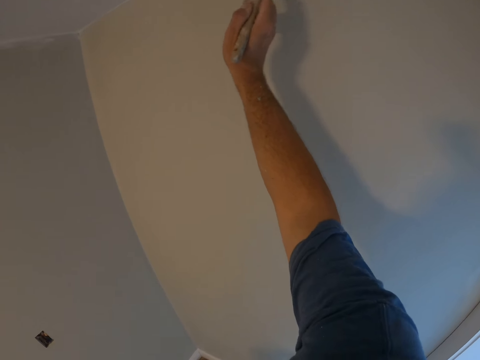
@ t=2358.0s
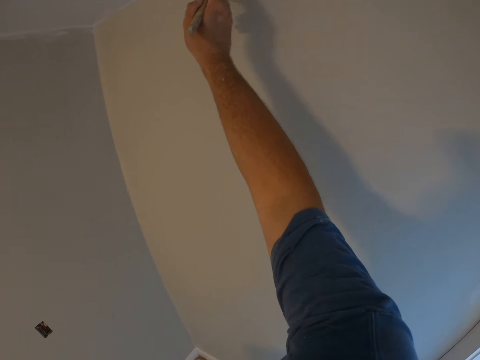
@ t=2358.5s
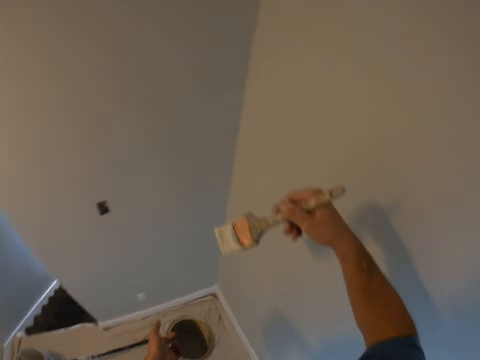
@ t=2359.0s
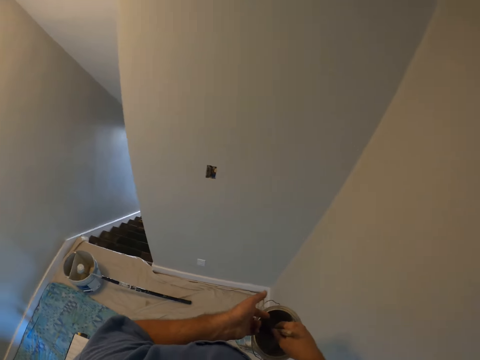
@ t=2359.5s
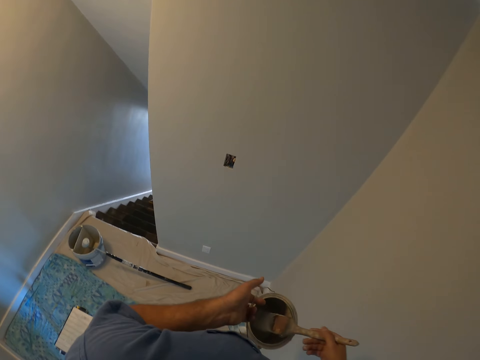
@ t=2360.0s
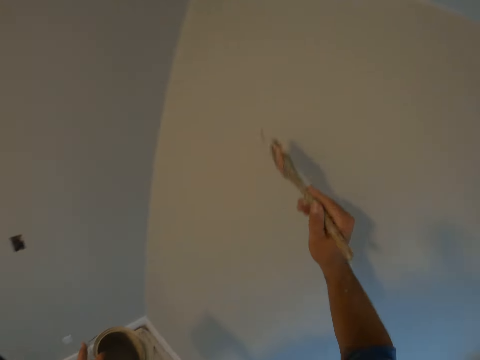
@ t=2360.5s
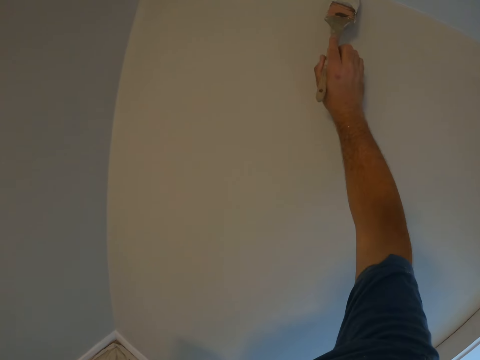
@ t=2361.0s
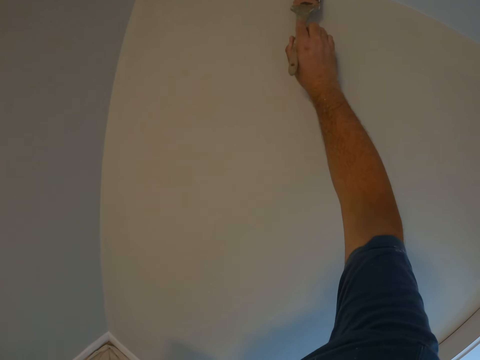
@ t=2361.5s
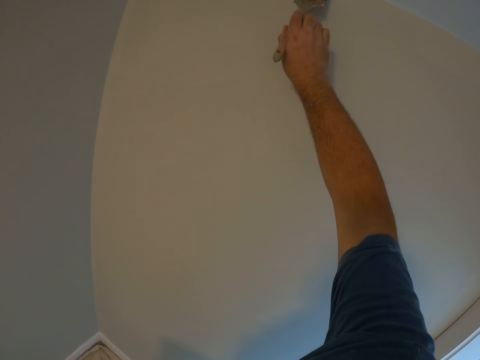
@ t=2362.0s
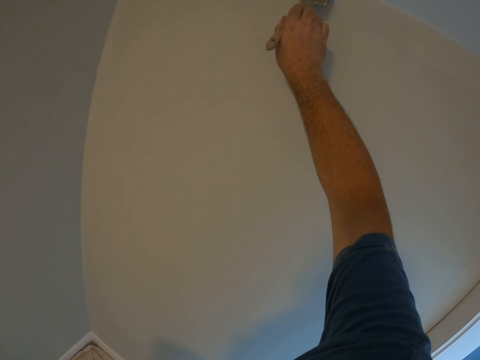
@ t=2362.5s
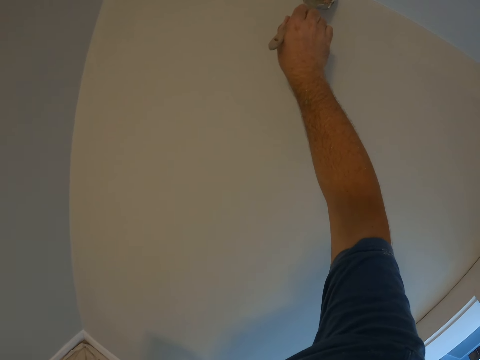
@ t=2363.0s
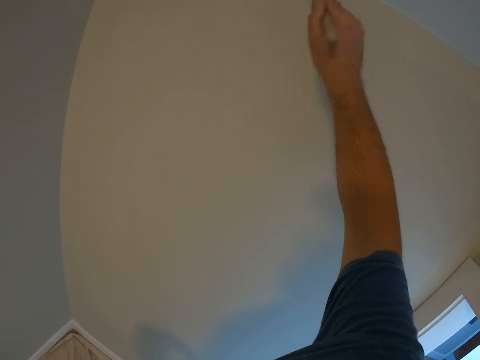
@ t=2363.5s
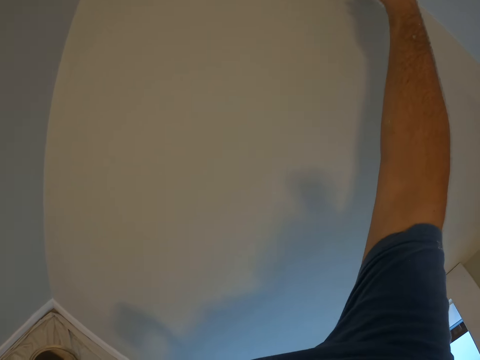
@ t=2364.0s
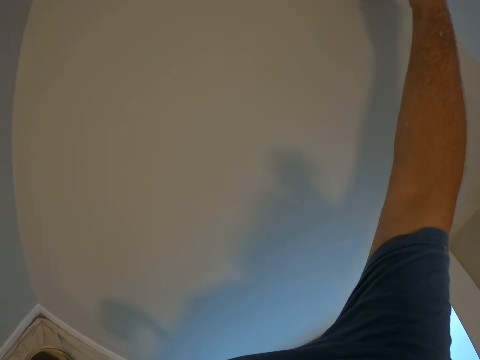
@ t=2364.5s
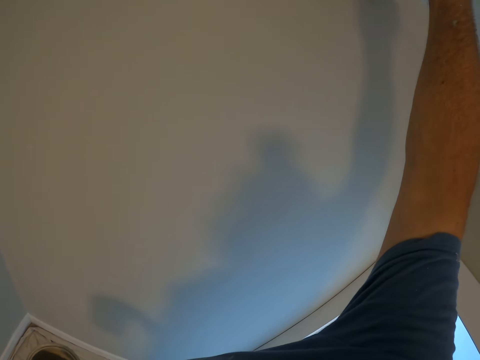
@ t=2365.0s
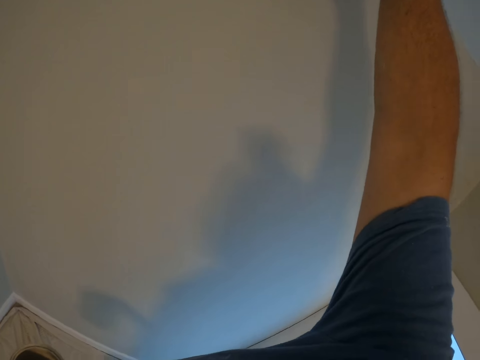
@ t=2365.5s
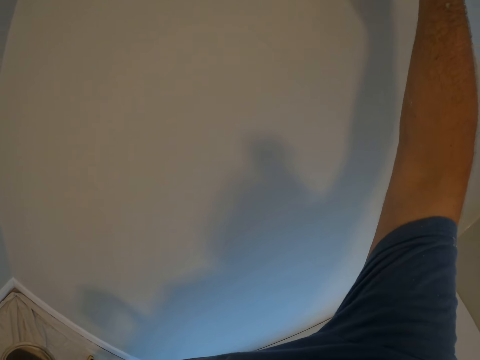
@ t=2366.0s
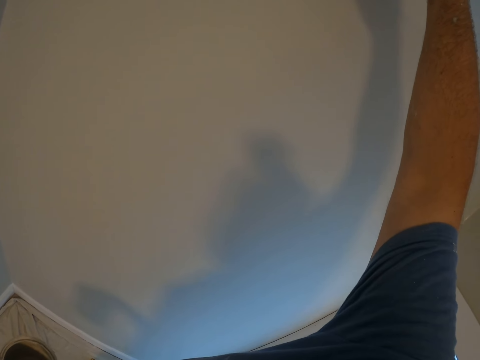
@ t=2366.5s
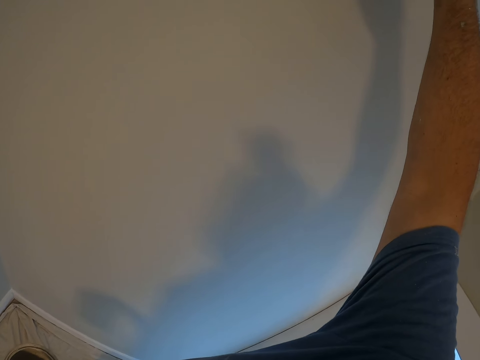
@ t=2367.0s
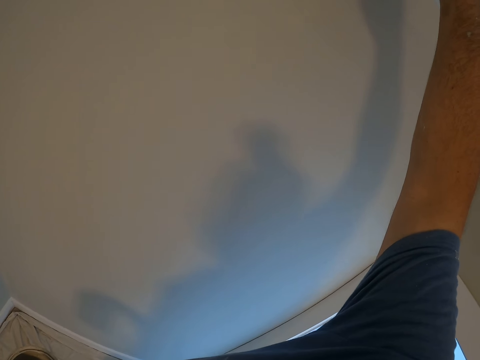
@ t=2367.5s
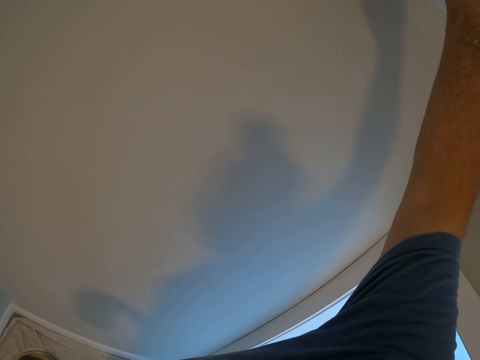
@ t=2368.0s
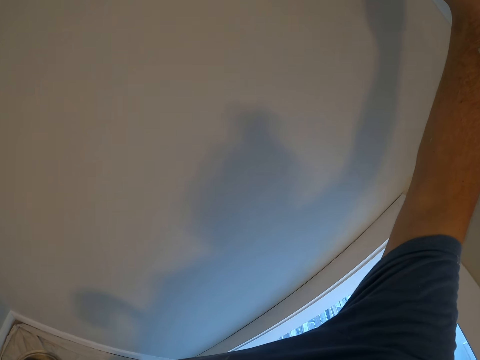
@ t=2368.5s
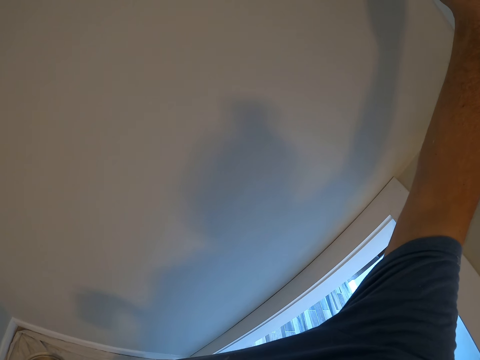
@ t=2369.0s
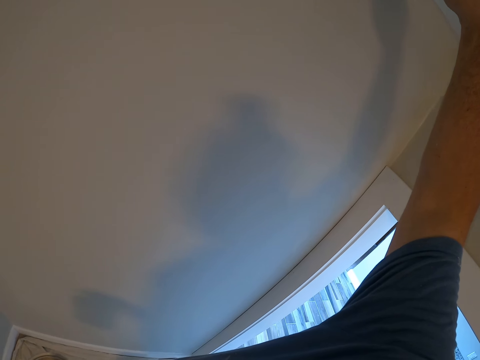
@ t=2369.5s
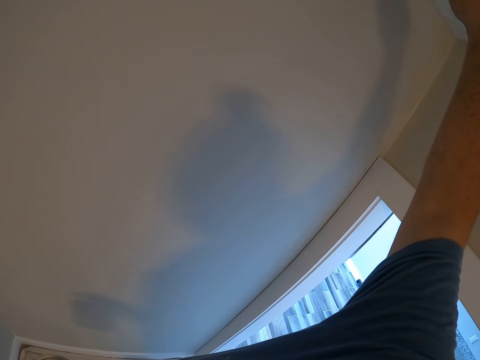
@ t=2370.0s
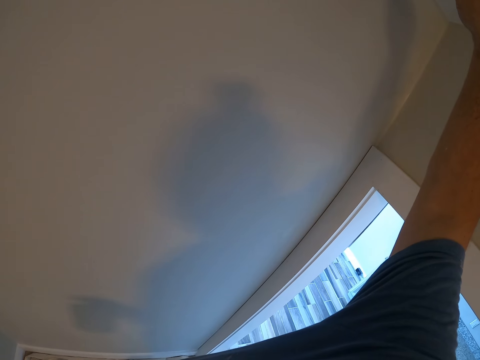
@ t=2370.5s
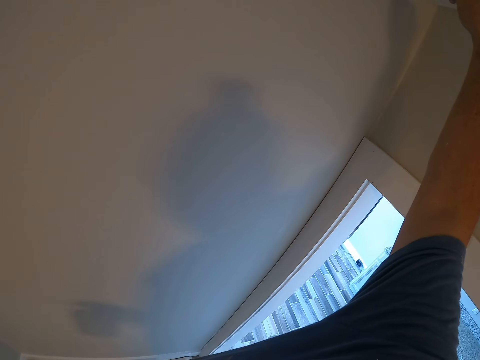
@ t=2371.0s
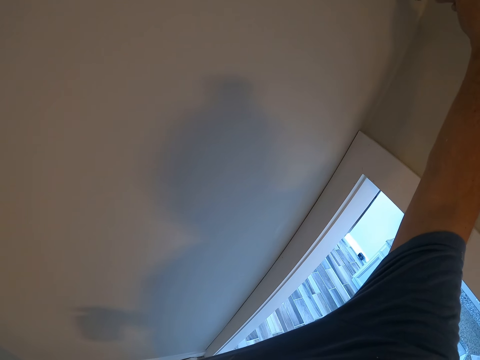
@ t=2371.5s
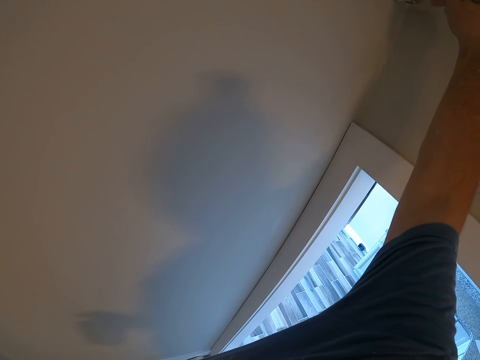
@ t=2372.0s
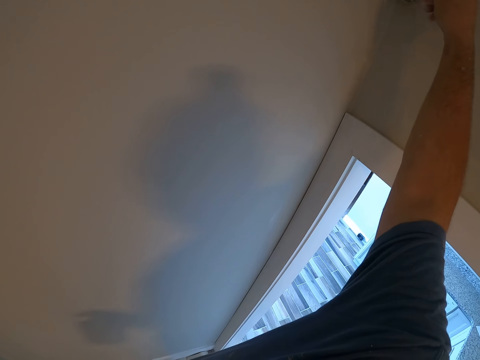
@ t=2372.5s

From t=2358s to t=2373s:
The camera wearer gets more paint from the paint container. They paint the wall with the paint brush.

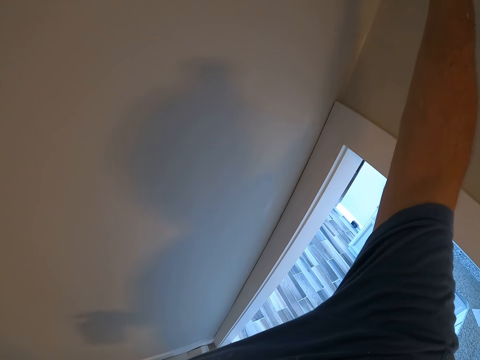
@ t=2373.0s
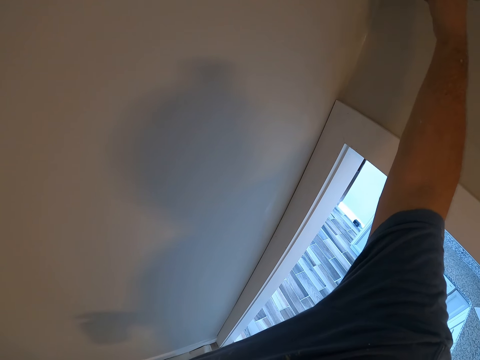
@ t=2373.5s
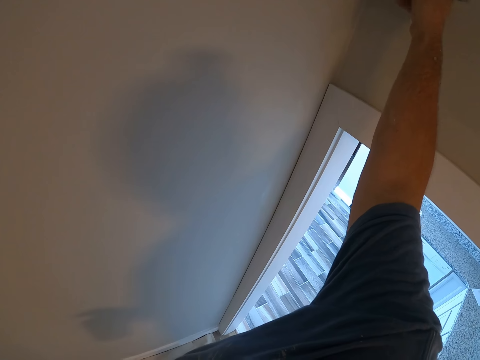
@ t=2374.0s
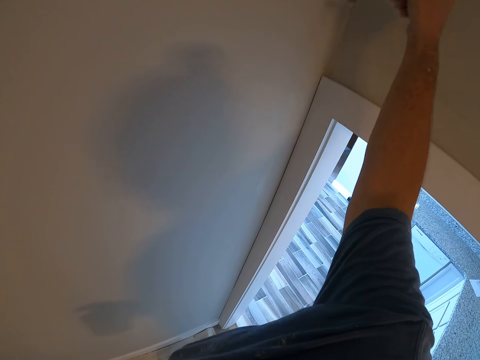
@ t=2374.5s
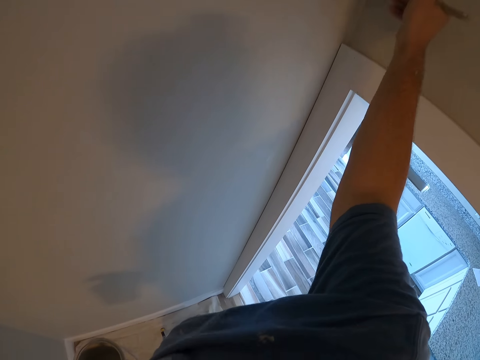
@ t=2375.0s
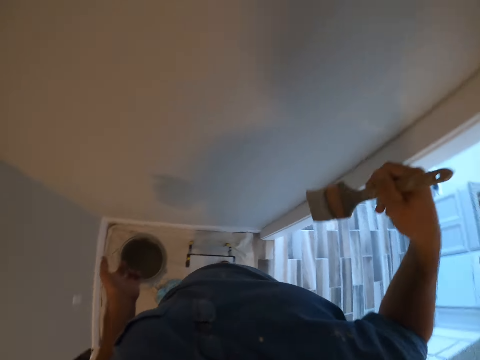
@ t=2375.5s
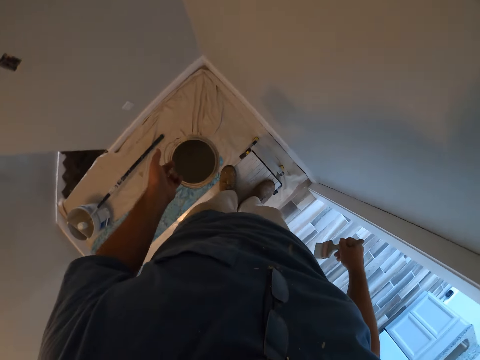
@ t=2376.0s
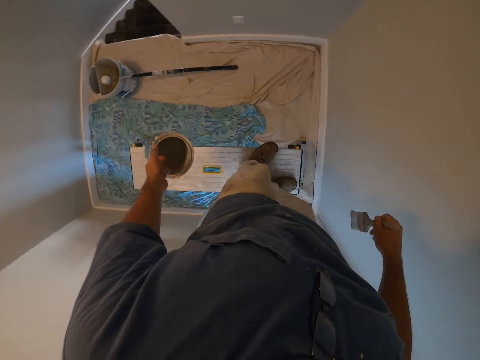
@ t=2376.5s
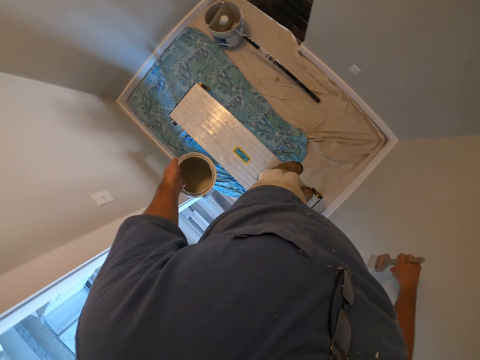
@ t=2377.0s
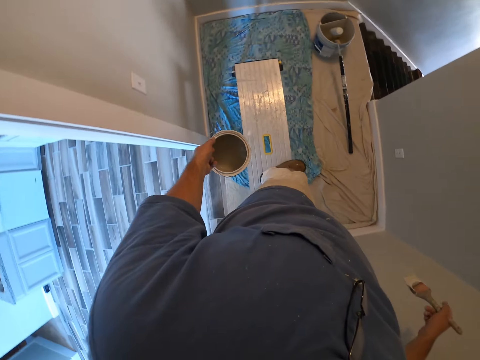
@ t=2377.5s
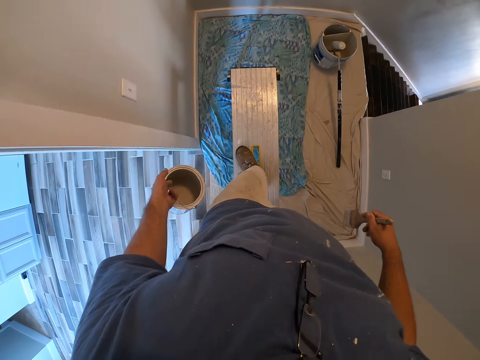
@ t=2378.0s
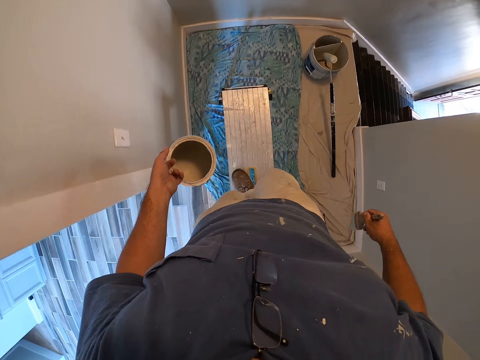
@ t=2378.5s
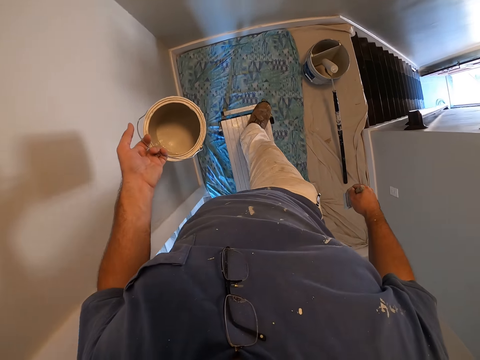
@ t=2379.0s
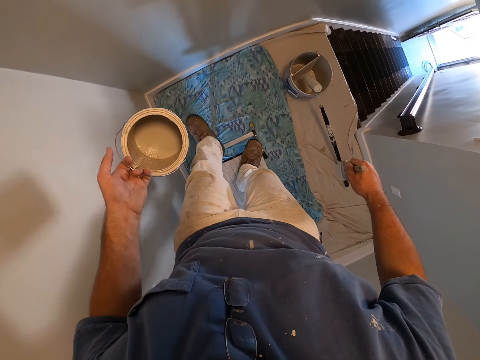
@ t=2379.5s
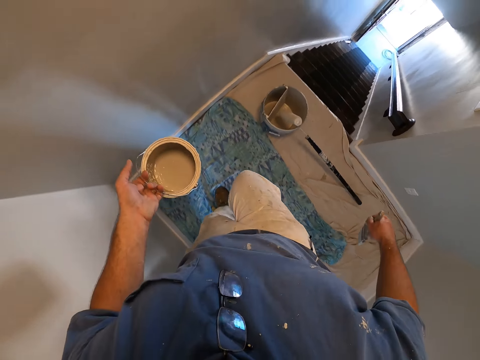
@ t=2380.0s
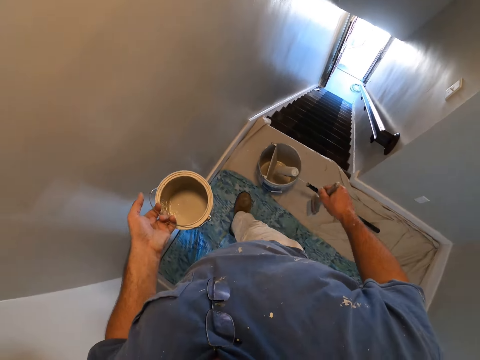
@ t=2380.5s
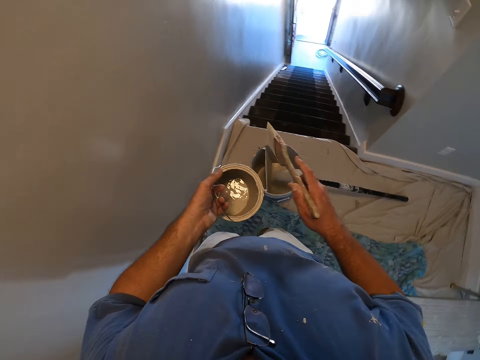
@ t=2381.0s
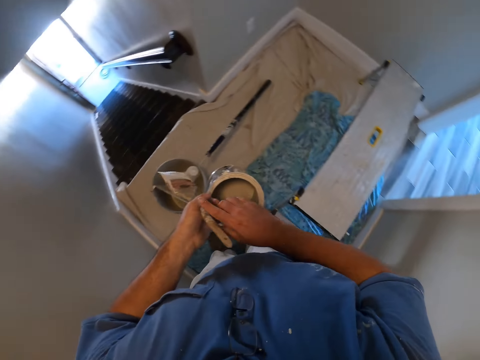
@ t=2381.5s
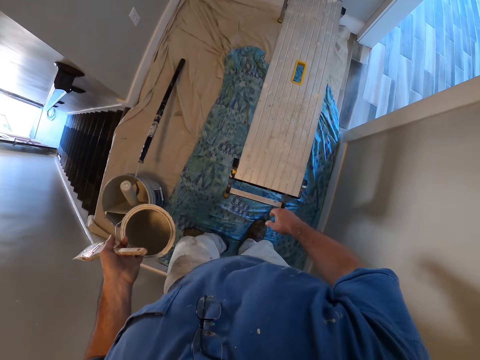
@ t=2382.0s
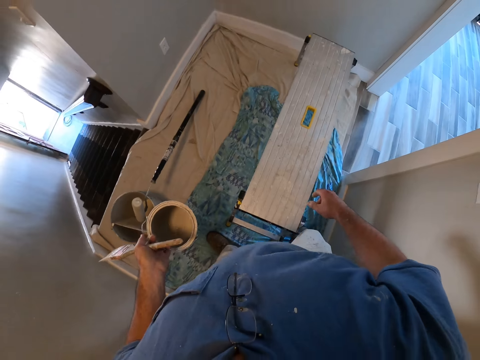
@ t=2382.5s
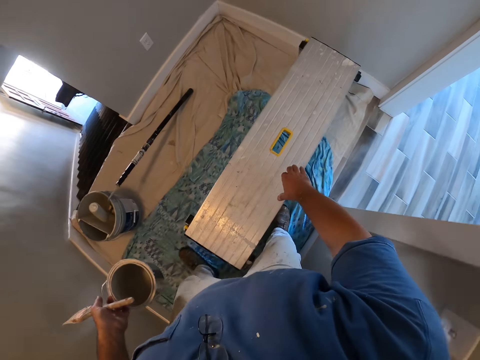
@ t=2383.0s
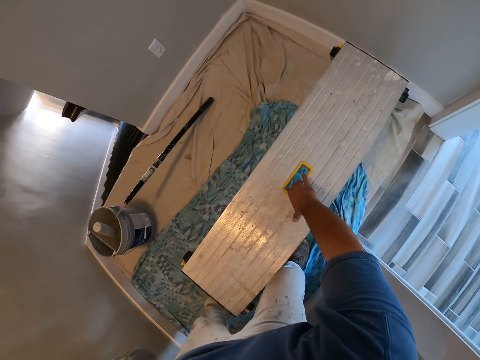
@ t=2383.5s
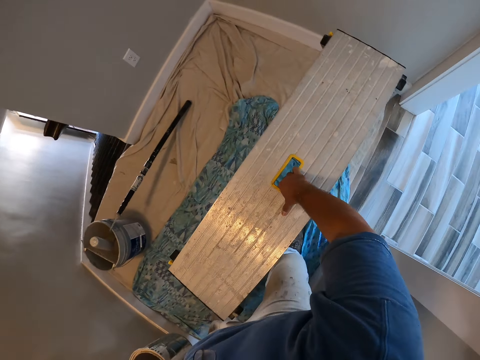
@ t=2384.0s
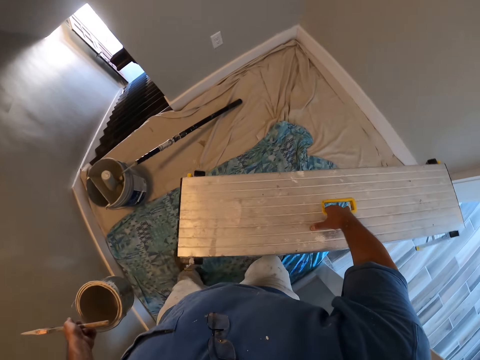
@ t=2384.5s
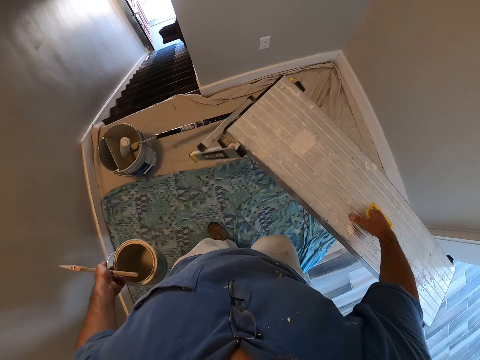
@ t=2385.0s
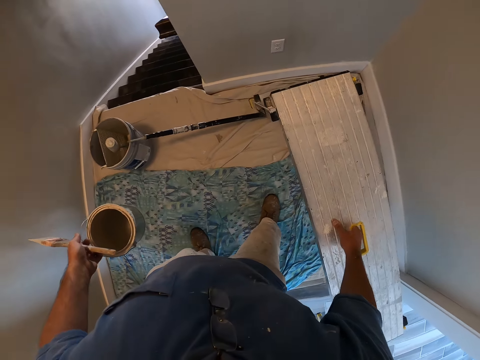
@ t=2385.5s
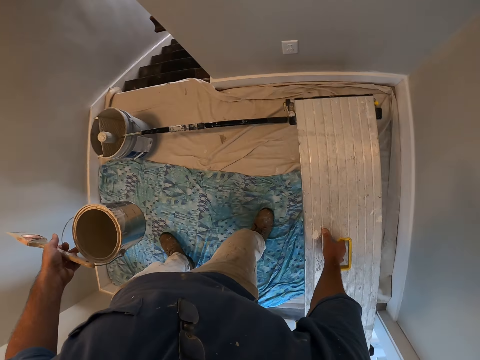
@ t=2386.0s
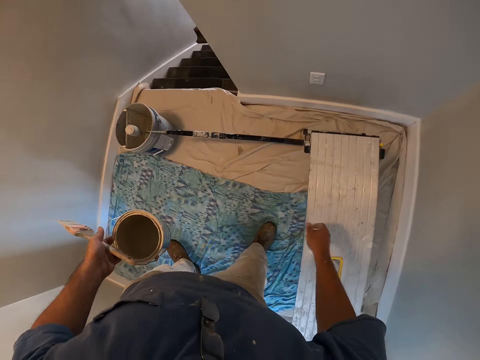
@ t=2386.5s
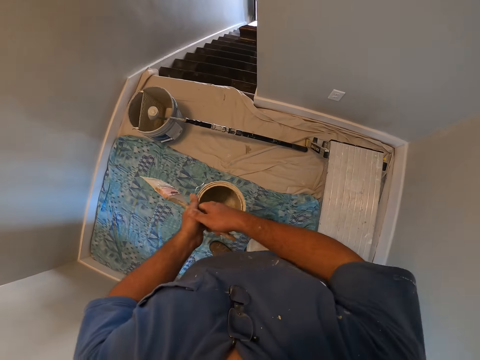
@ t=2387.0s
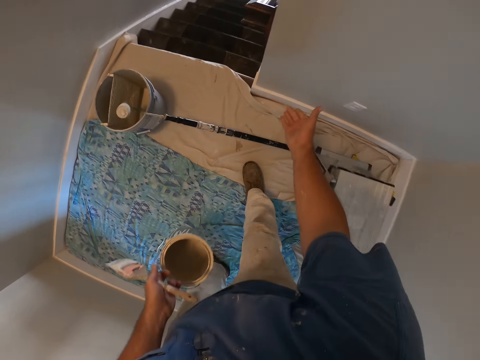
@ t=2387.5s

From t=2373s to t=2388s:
The camera wearer holds the paint and paint brush. They walk on the bench. They get down from the bench. They pick up the bench. They walk with the bench and paint and brush. They move the bench closer to the wall.
